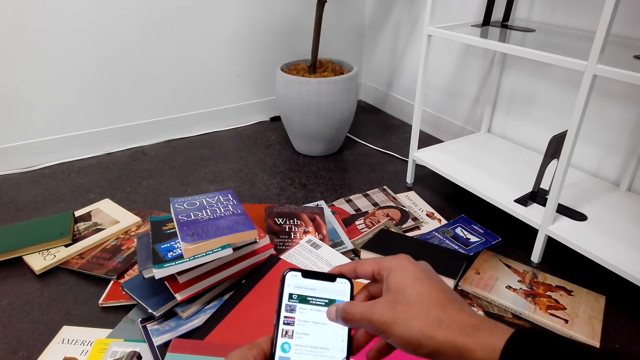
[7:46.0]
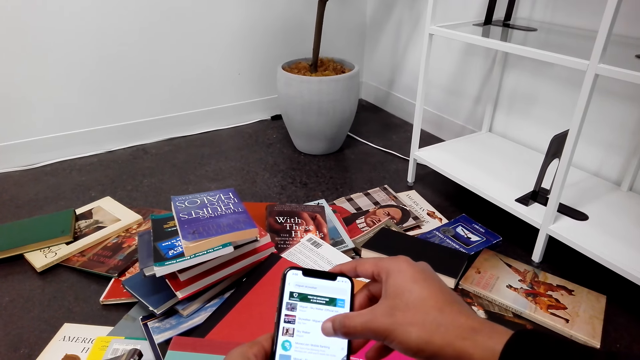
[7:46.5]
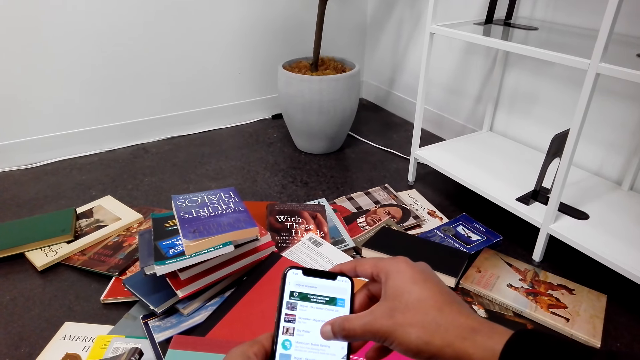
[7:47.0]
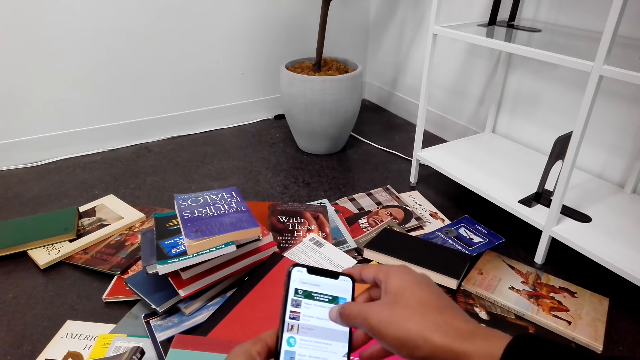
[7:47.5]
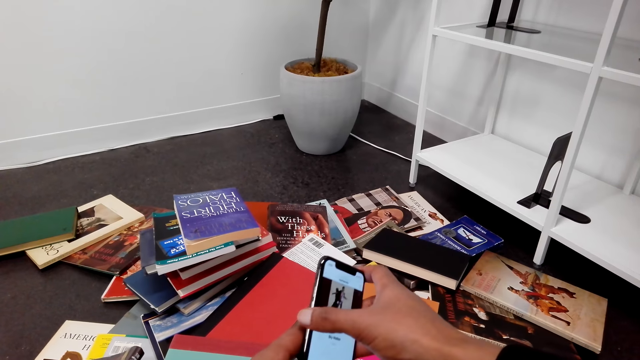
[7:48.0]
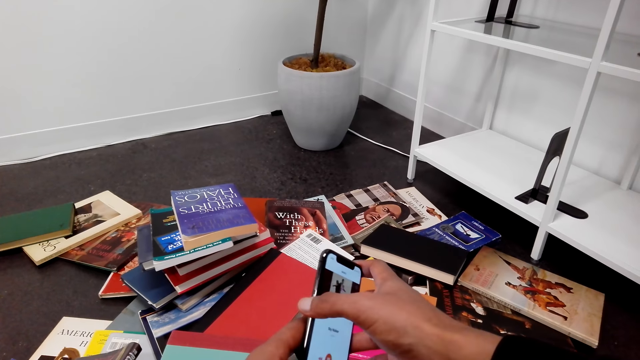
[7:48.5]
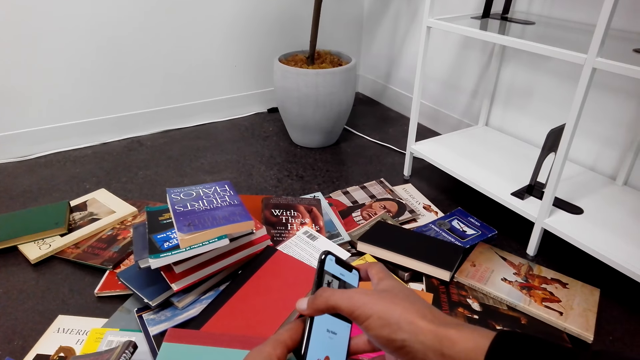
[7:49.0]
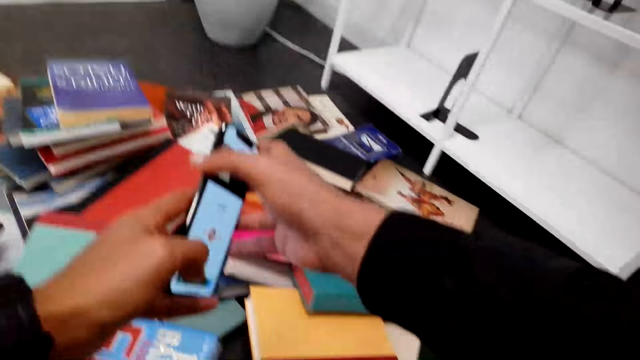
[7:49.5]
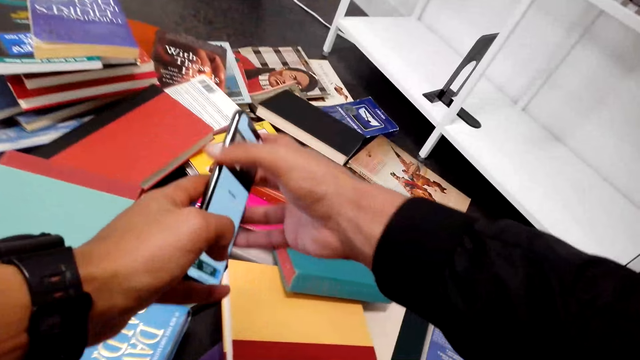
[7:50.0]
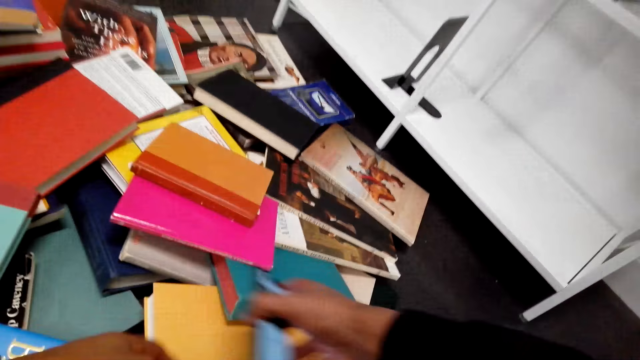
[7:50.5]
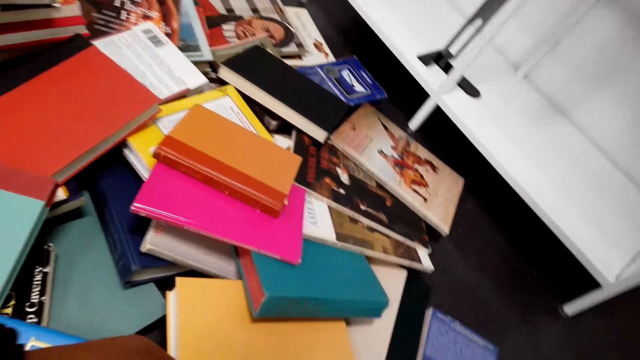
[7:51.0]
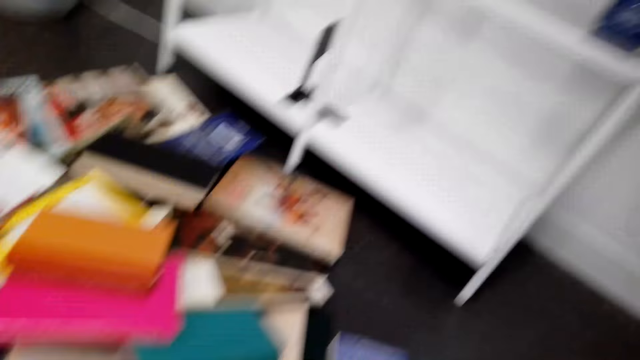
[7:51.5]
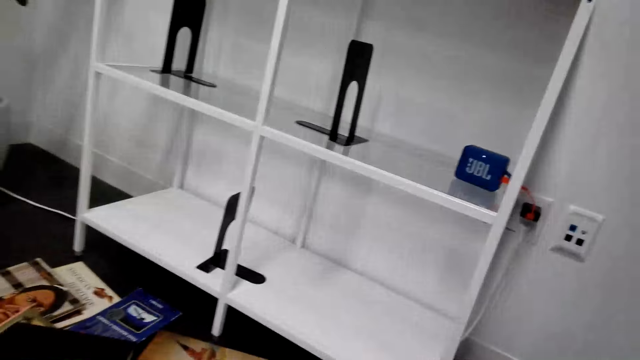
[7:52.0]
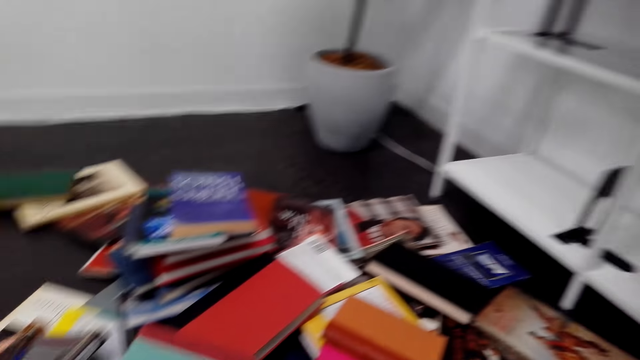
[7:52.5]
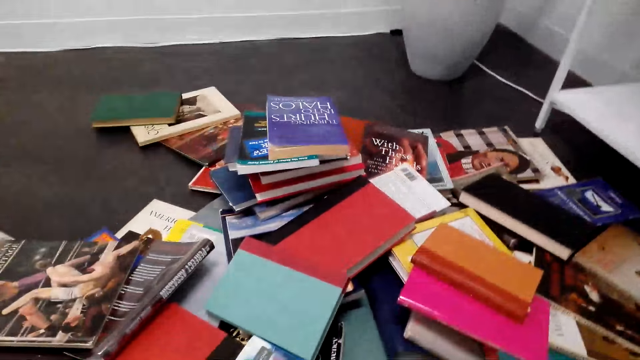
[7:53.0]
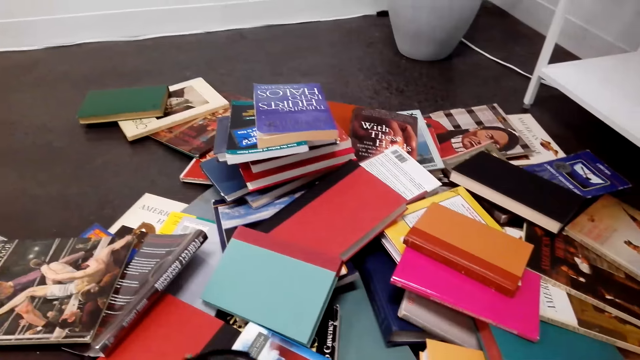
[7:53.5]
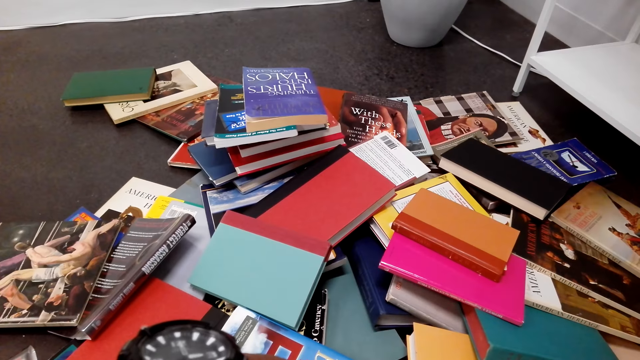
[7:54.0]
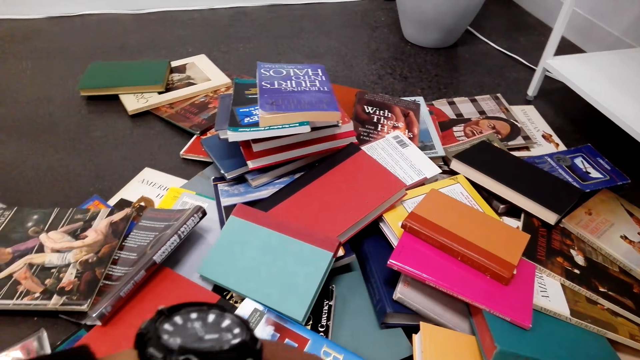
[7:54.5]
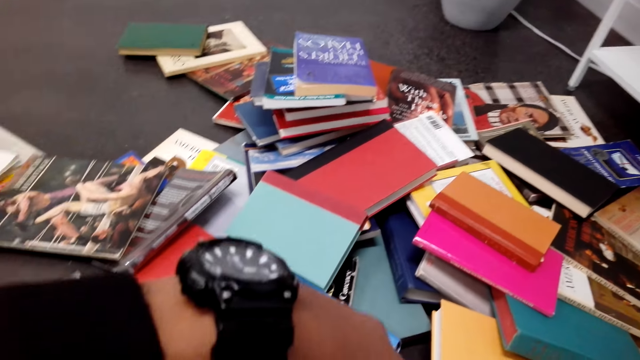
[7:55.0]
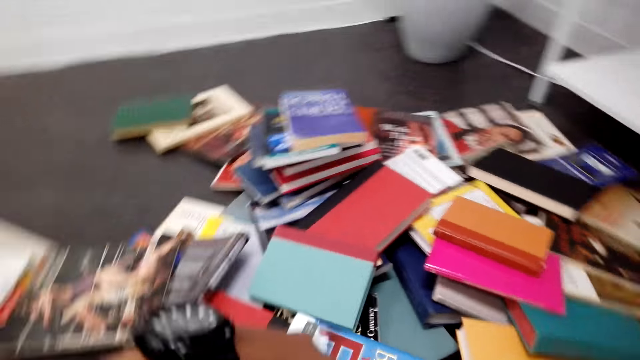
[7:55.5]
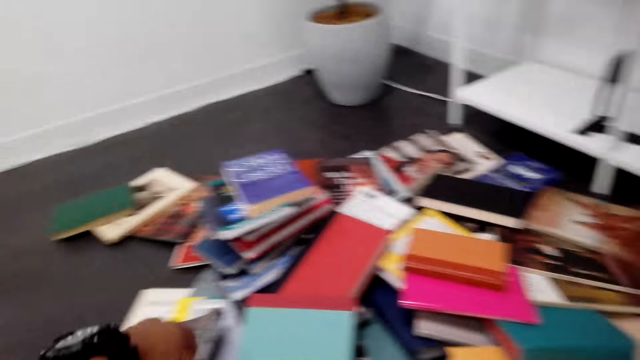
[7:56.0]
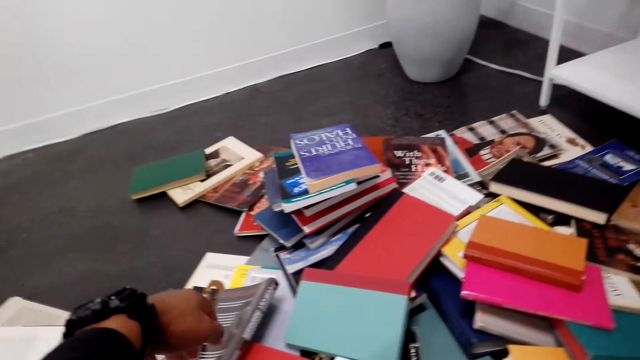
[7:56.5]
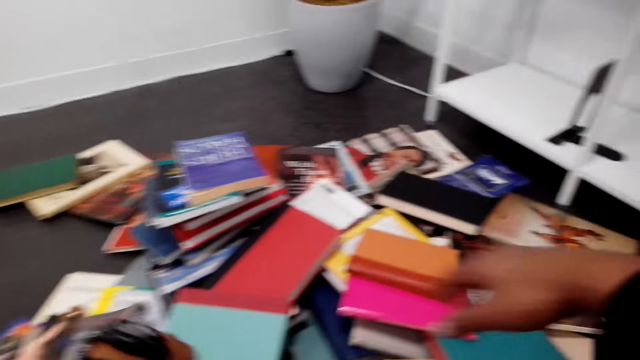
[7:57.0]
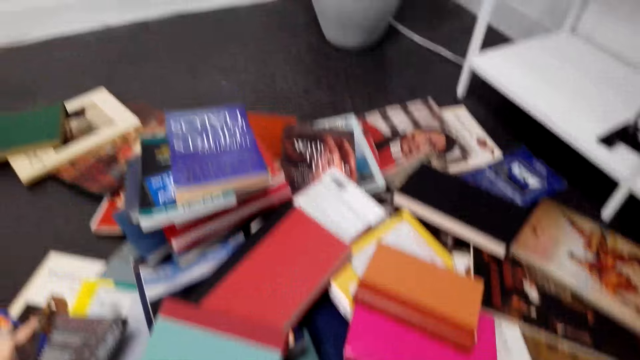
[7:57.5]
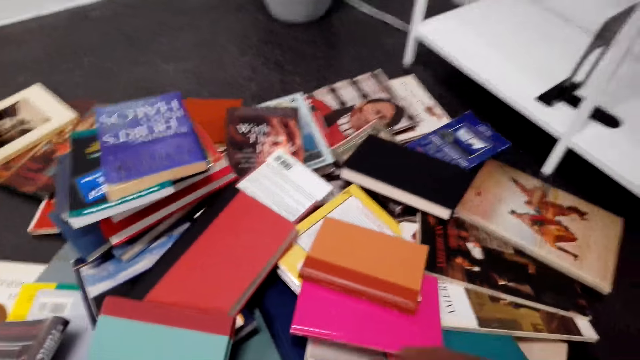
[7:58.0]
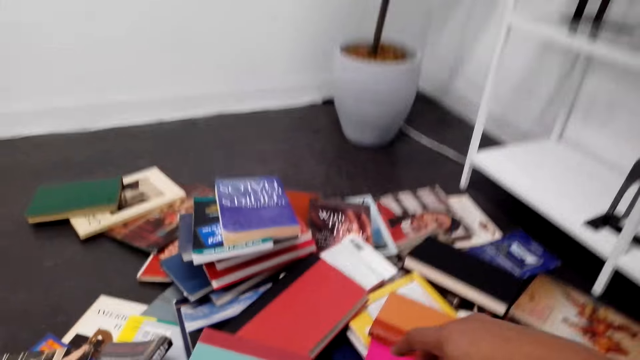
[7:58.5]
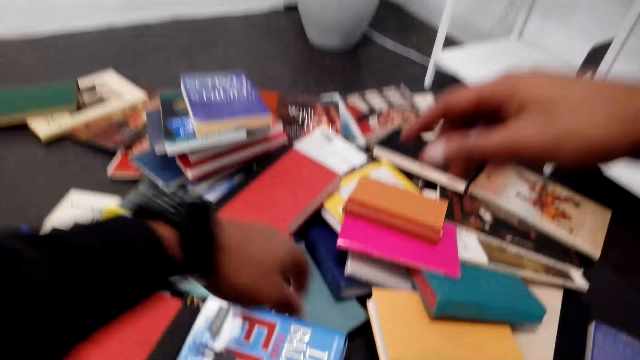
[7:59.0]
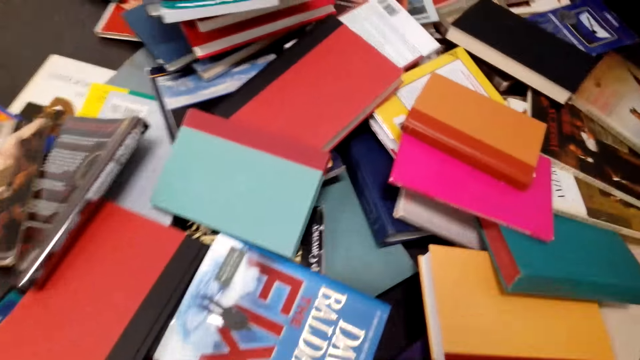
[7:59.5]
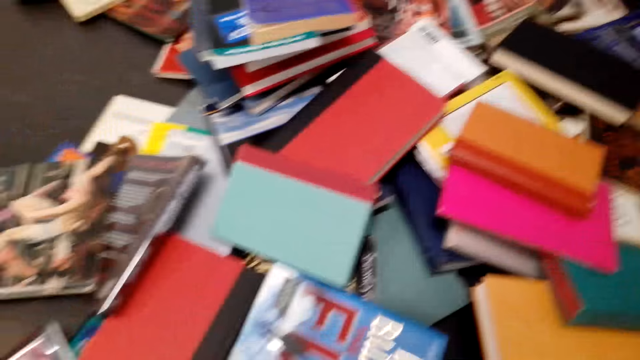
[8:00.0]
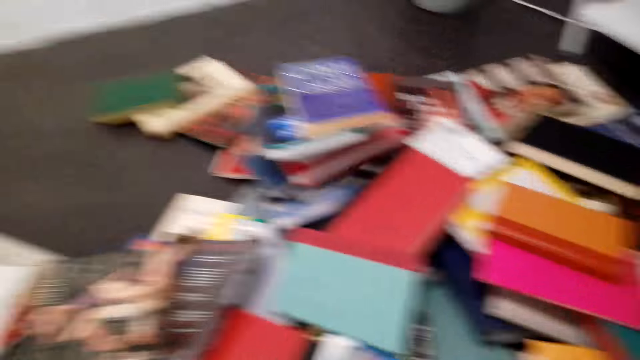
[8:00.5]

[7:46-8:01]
The camera wearer presses the phone. They look around. They put down the phone. They look at the watch. They look around.

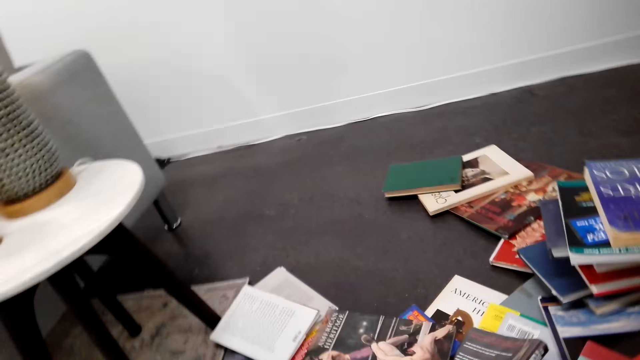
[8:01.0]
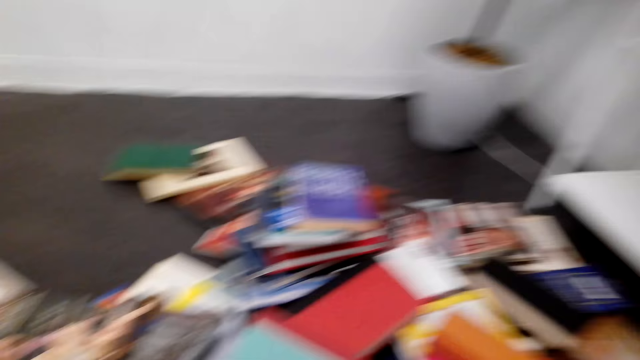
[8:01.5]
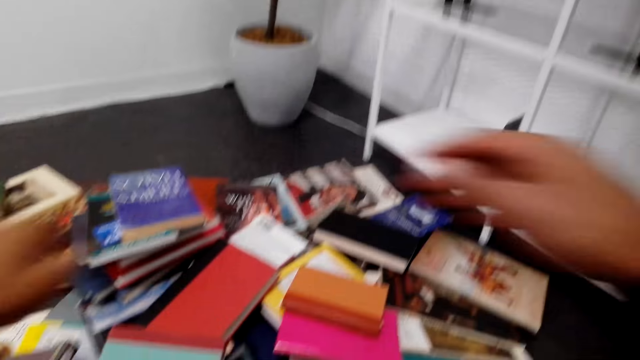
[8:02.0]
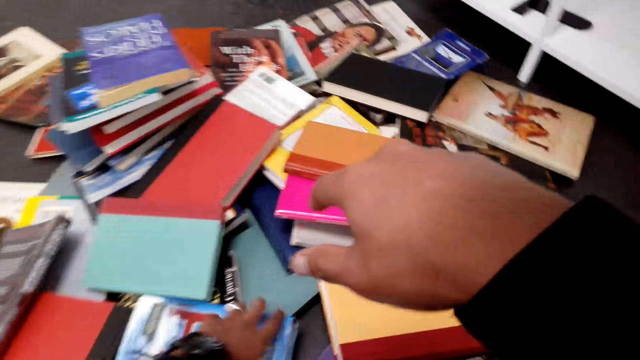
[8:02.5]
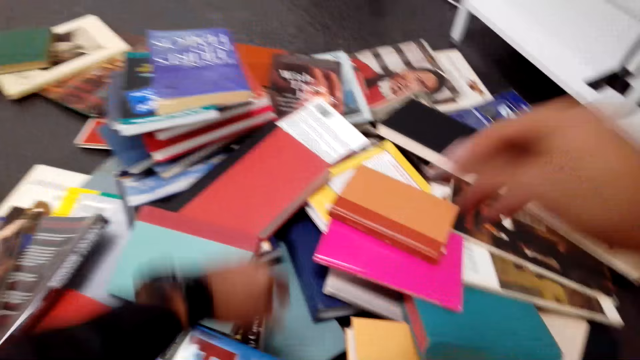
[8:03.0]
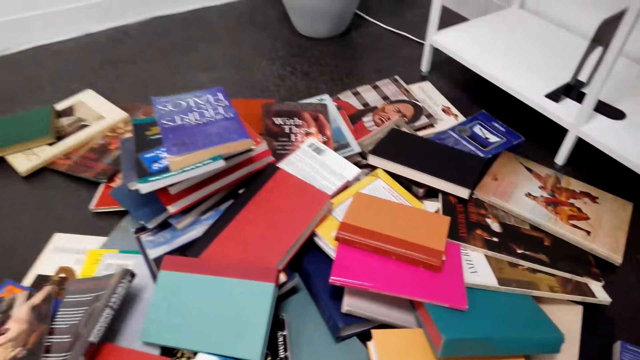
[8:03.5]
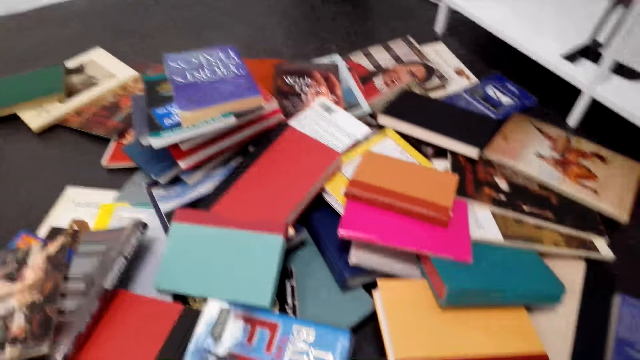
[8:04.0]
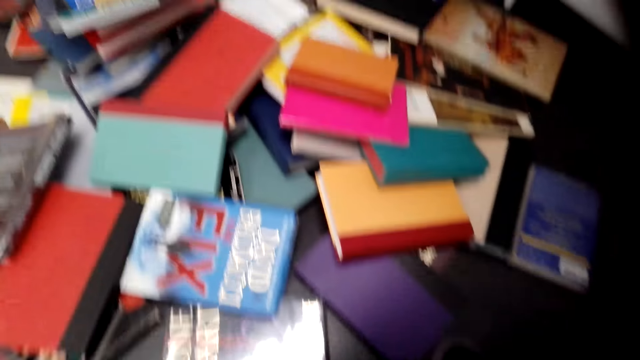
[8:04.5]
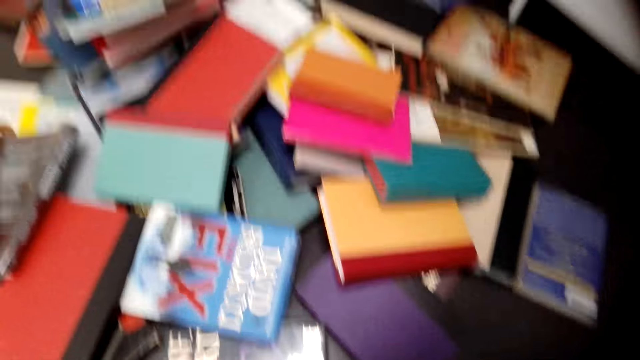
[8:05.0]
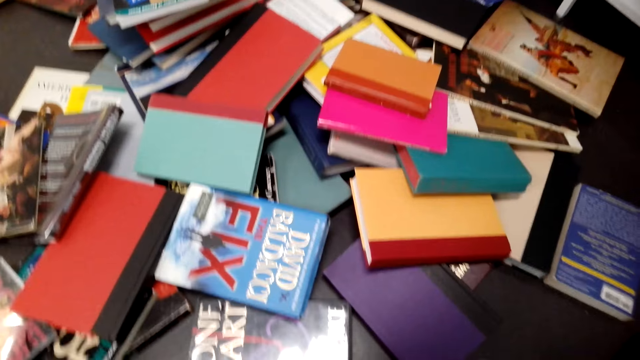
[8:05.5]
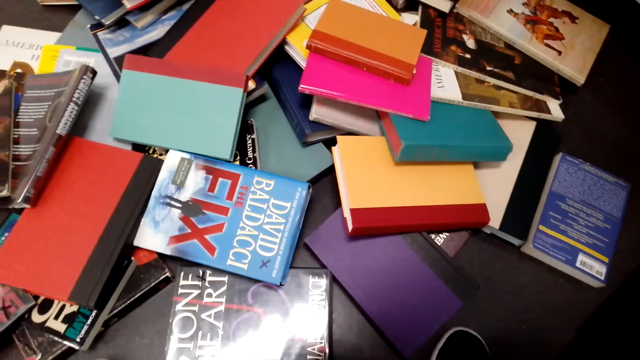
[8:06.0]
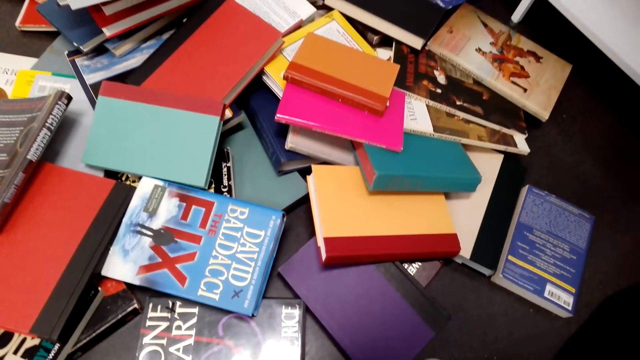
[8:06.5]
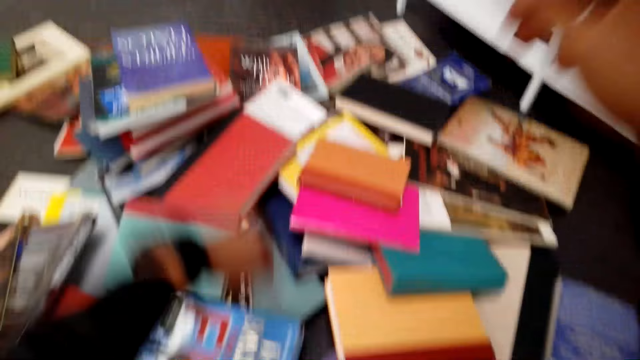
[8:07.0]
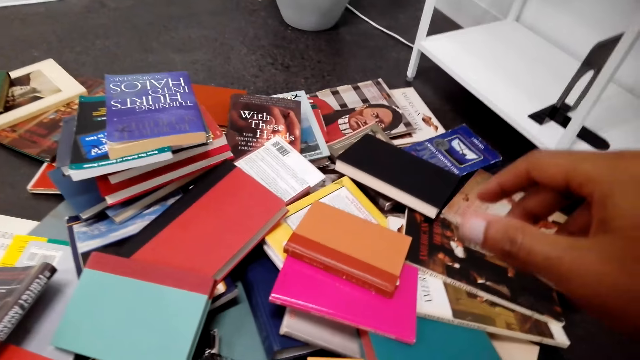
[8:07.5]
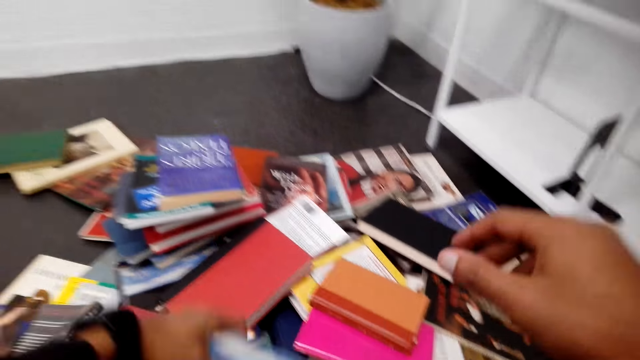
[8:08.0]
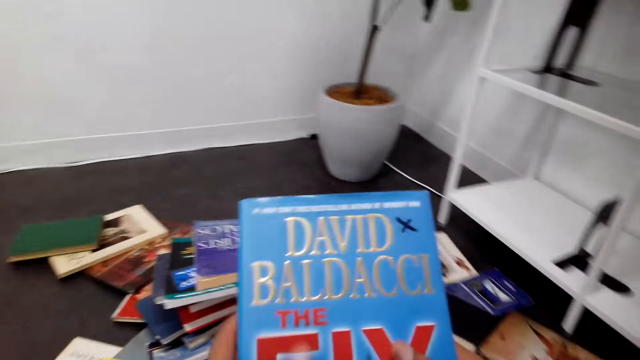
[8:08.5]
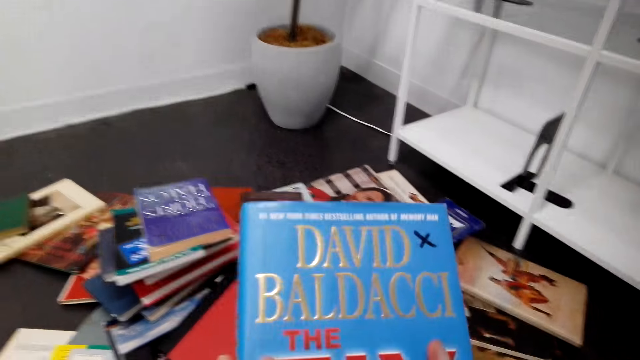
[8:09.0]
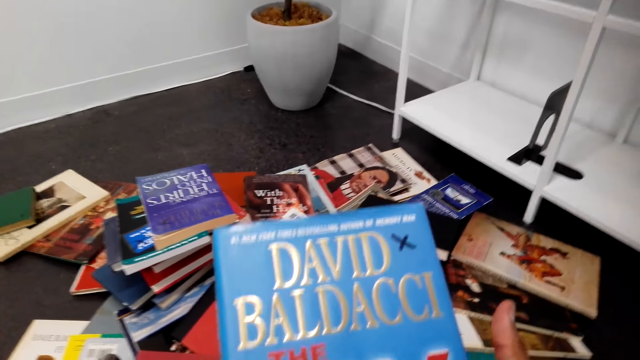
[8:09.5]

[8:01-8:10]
The camera wearer touches a book. They hold the book.
